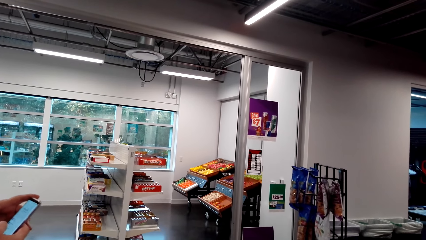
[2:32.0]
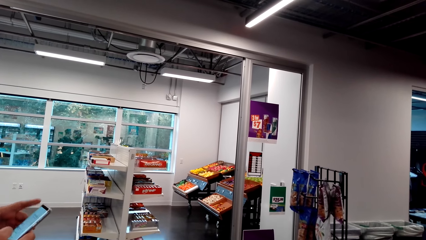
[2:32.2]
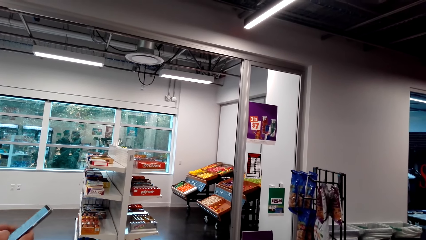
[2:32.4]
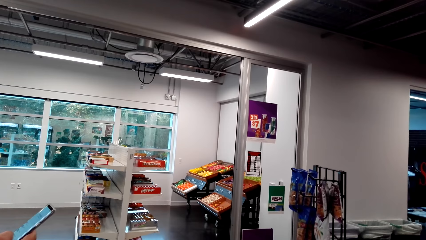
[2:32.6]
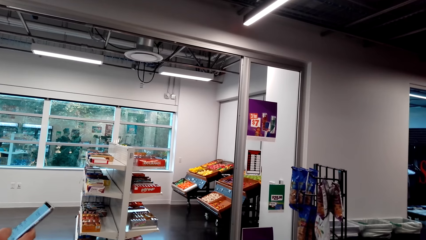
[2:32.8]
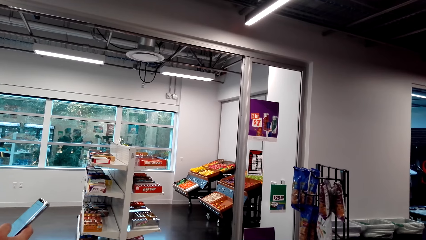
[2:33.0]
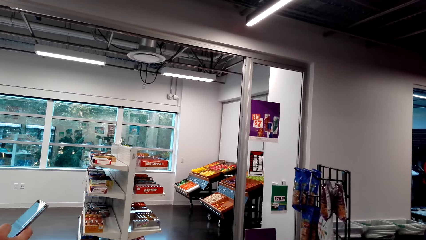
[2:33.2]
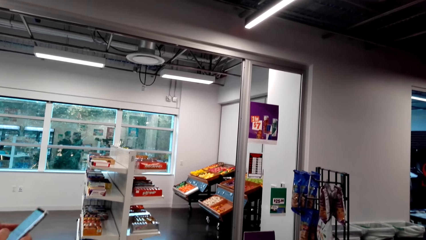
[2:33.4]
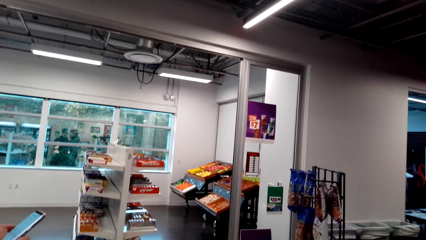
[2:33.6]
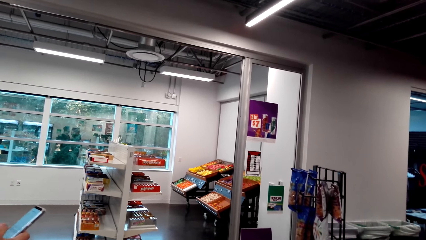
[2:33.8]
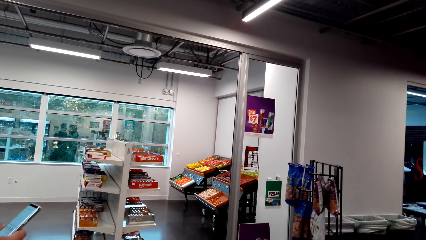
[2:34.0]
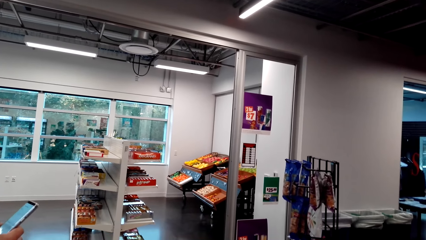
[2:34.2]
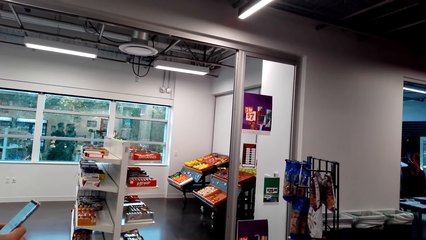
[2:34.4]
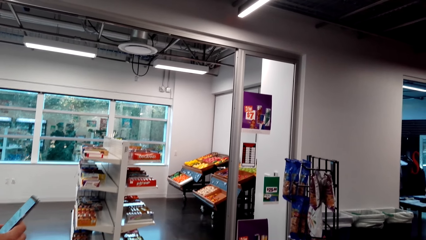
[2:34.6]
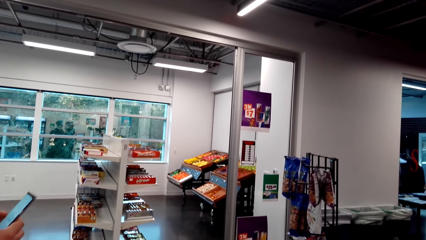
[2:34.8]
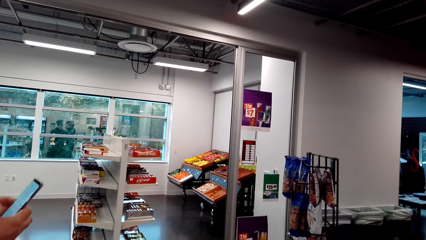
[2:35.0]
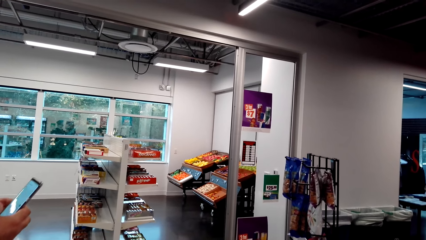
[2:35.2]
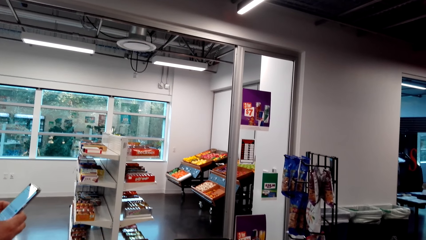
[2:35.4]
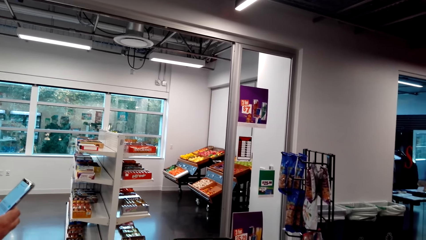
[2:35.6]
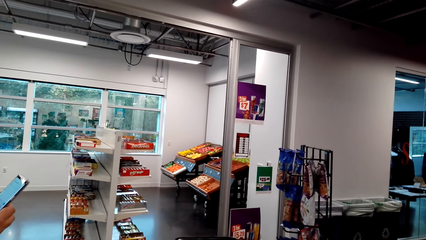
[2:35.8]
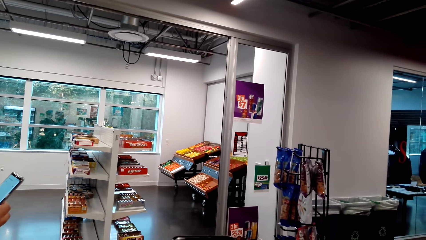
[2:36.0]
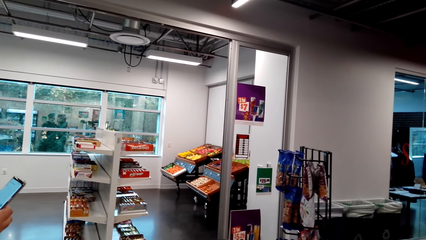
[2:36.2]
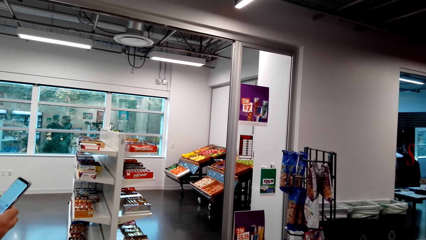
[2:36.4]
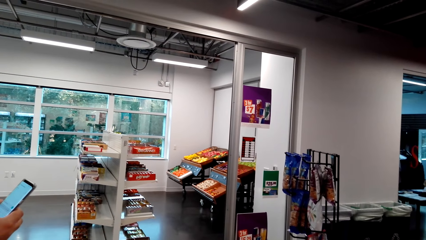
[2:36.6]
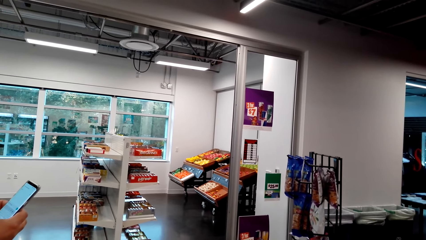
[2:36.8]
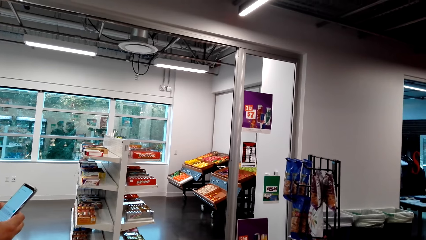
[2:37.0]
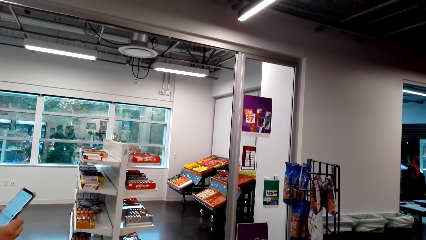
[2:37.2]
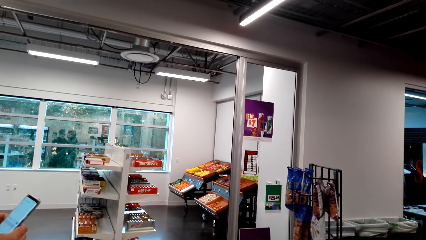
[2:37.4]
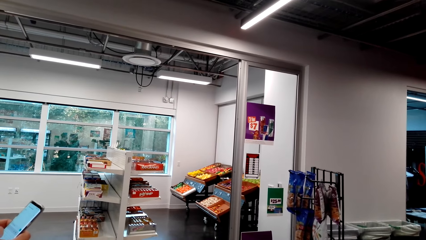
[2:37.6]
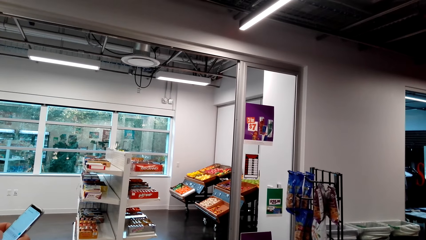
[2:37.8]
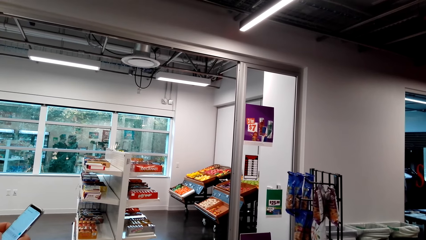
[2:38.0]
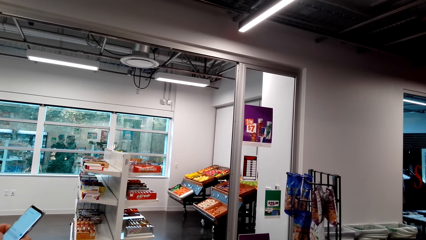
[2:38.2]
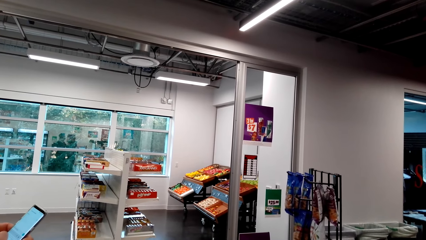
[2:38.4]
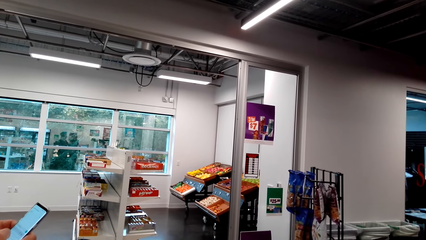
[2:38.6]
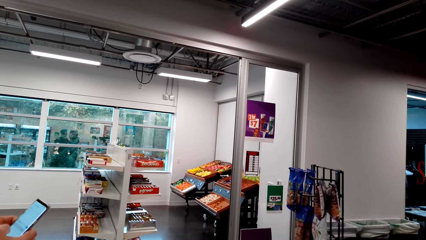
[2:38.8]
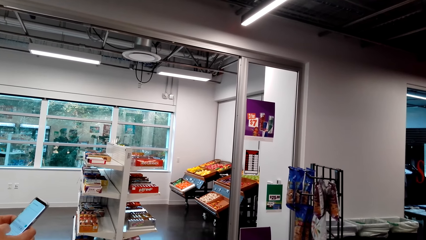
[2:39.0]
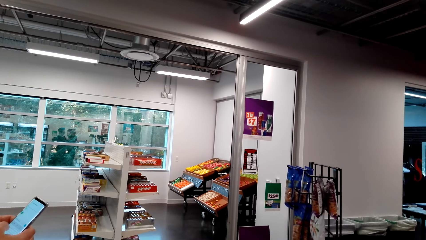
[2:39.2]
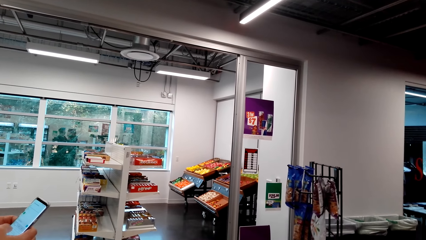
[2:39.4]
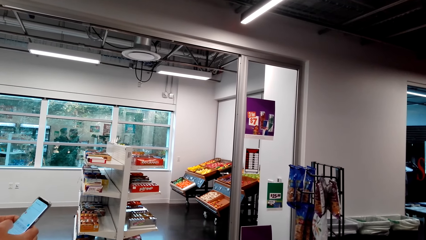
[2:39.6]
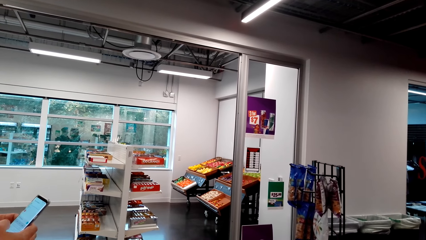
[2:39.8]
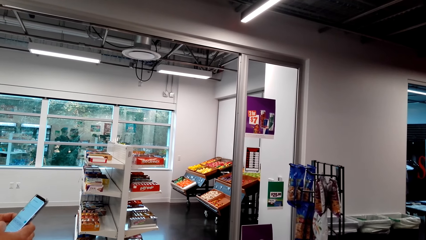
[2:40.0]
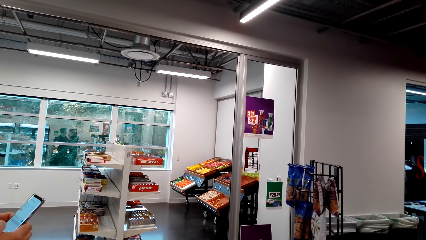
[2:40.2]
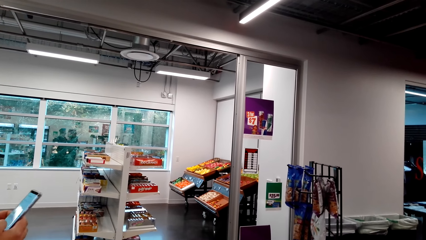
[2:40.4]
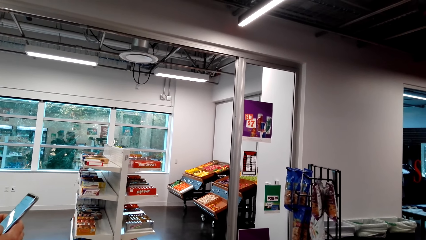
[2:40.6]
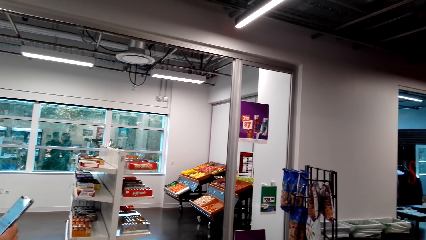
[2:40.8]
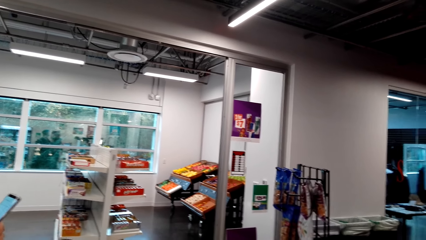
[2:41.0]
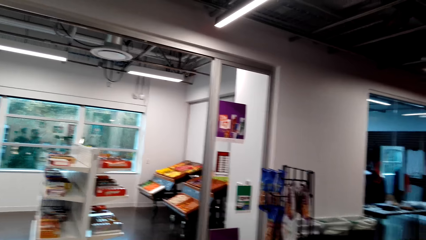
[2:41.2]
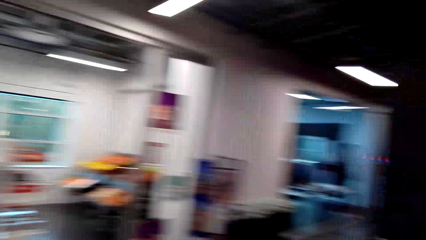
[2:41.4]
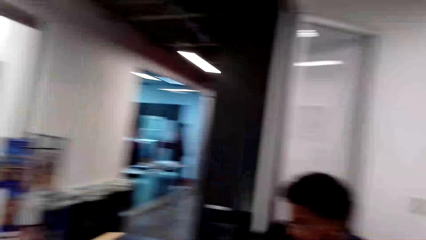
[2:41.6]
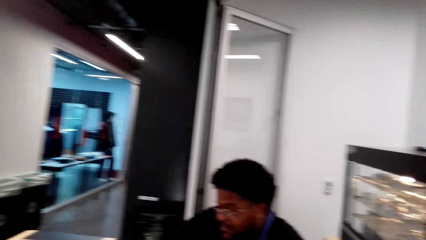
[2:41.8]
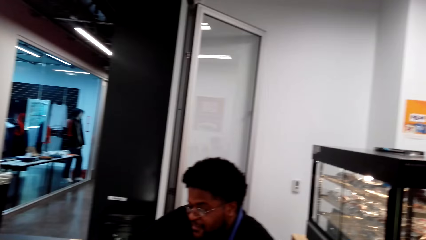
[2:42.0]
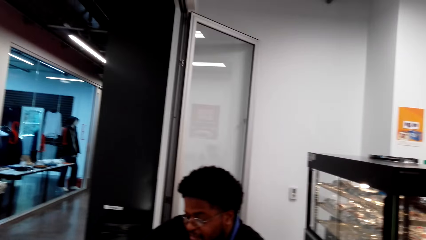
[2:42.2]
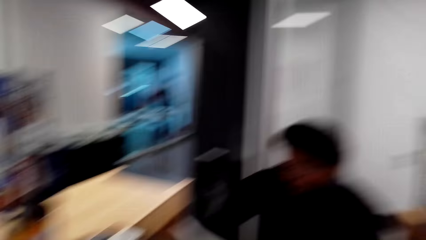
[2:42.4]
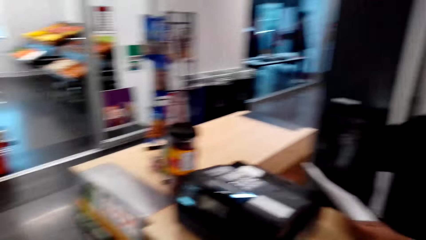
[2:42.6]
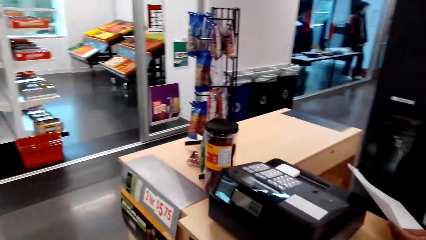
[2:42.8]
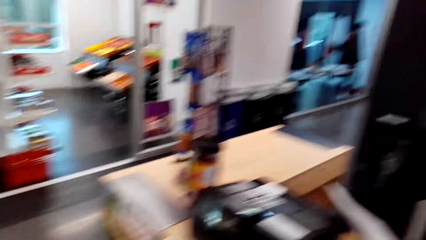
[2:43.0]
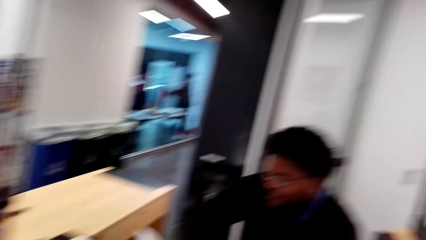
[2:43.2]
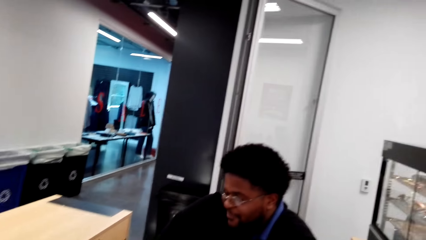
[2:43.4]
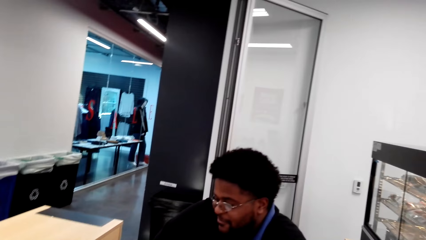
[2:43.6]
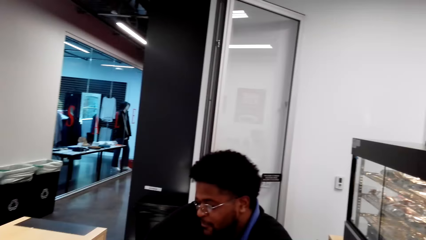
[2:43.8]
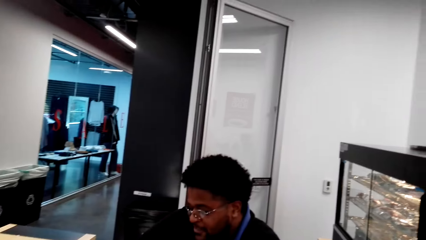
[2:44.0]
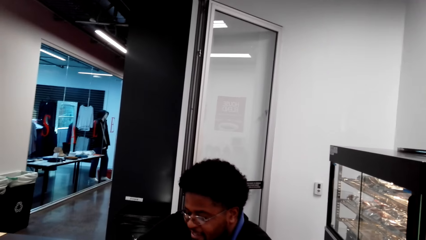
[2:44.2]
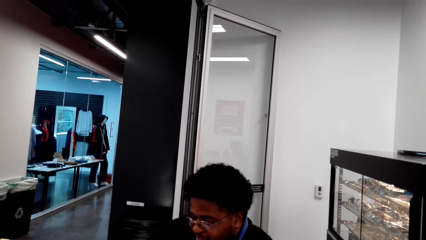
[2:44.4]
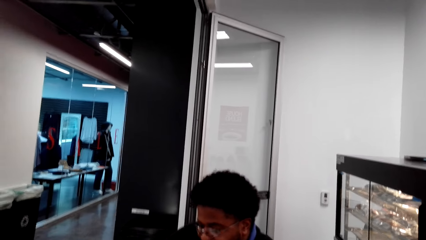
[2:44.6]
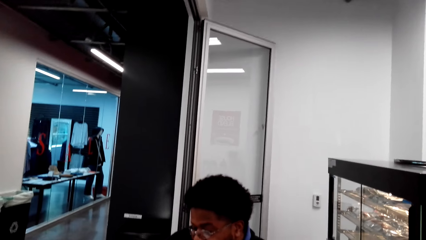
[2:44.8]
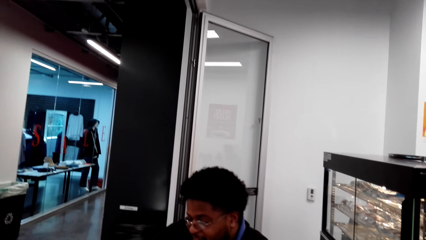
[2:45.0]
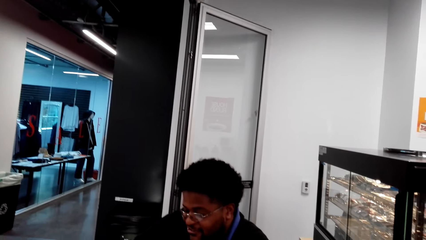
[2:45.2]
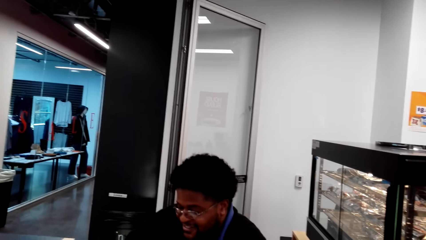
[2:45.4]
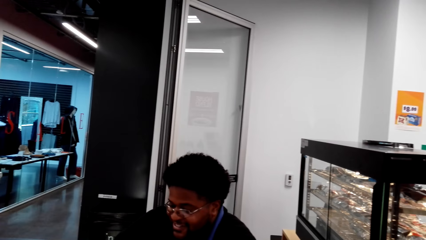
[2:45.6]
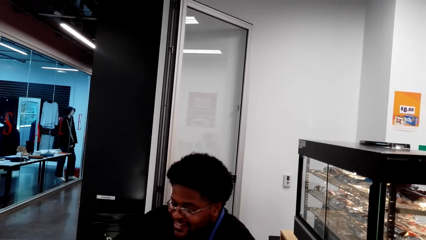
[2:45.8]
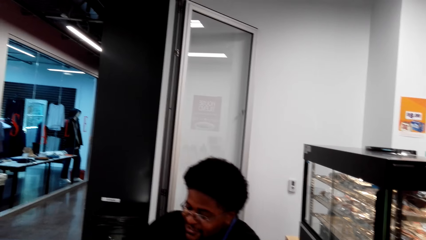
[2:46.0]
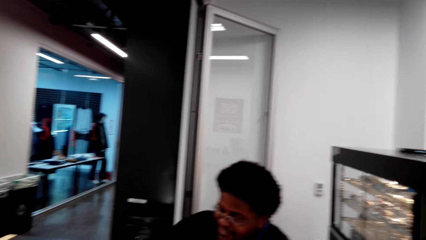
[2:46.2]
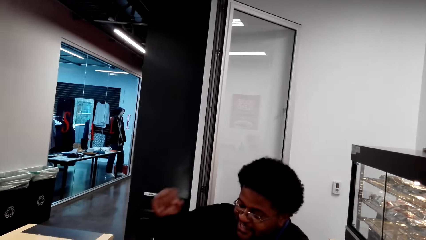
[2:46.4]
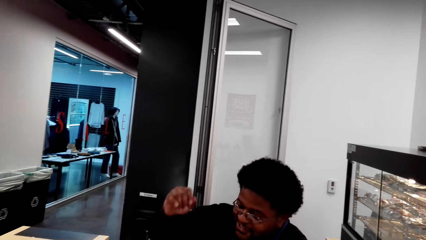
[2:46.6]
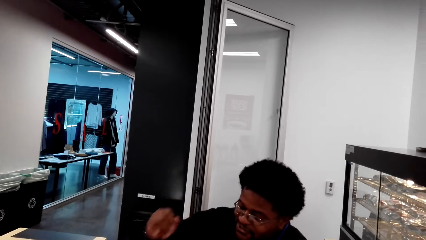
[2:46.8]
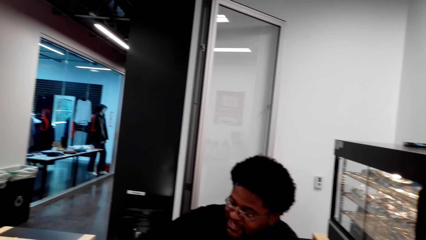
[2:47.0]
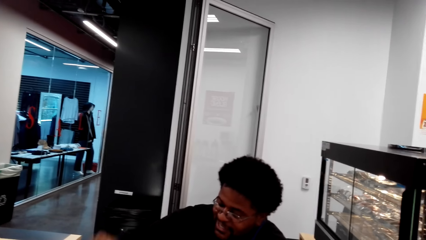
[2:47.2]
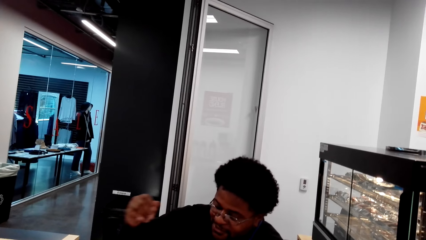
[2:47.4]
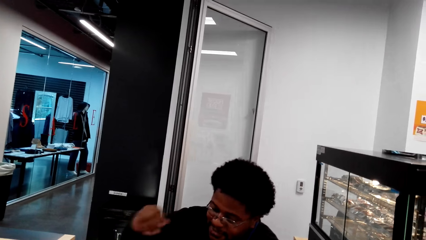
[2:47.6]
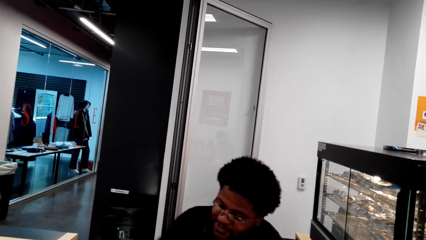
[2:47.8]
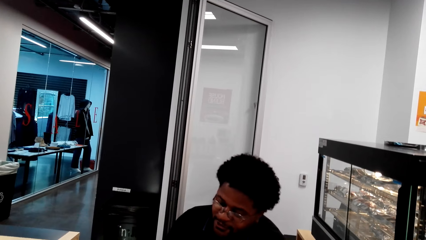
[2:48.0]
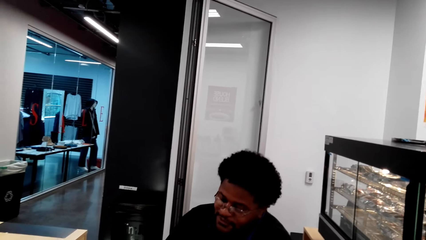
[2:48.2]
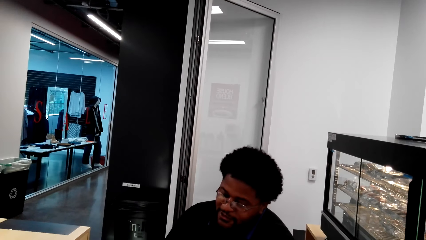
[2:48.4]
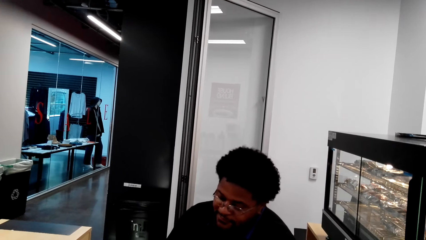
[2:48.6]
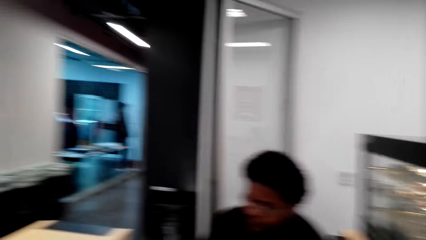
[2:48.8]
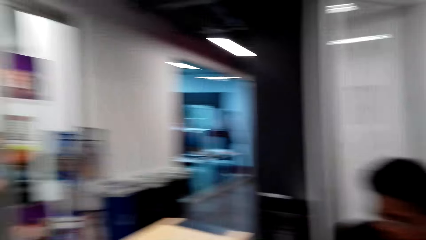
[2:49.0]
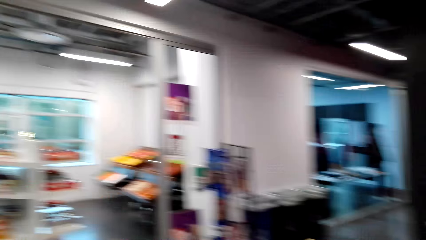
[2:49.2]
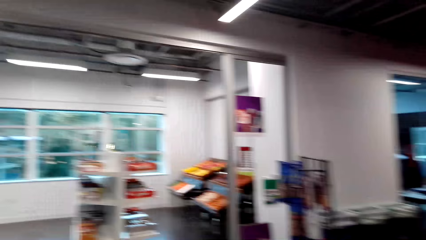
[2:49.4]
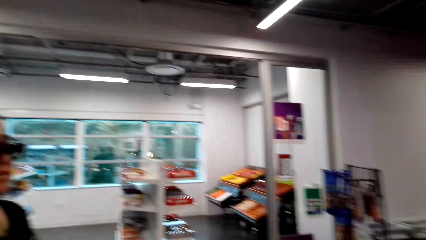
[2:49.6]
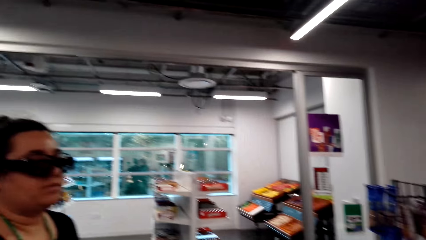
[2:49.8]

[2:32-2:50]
A woman operates a mobile phone. The camera wearer looks at the mobile phone. The woman looks at the mobile phone. The camera wearer looks around. The woman operates the mobile phone. A man looks at the counter. The camera wearer looks around the supermarket. The man looks at the counter. The man moves his hand around. Another man talks with the camera wearer.
